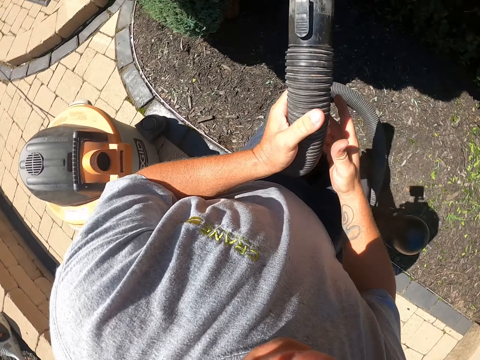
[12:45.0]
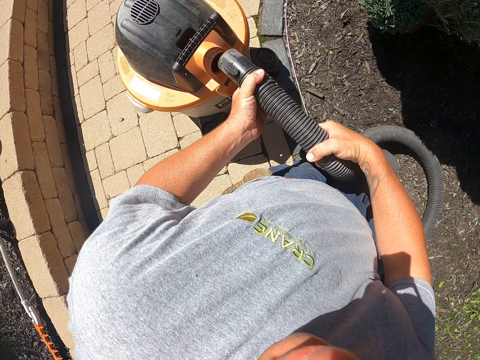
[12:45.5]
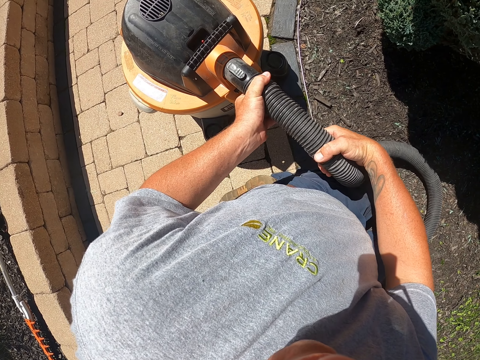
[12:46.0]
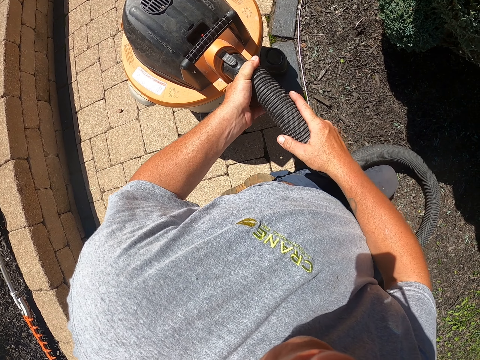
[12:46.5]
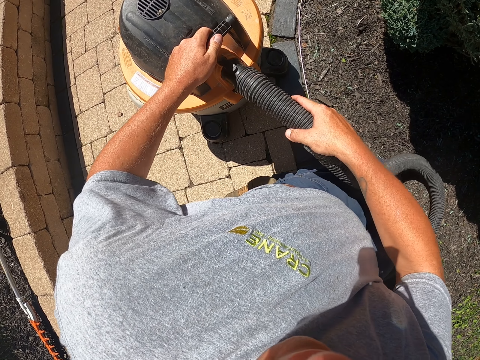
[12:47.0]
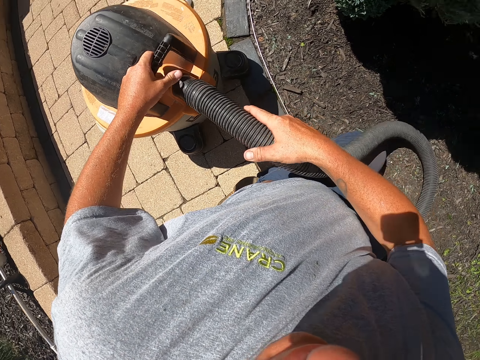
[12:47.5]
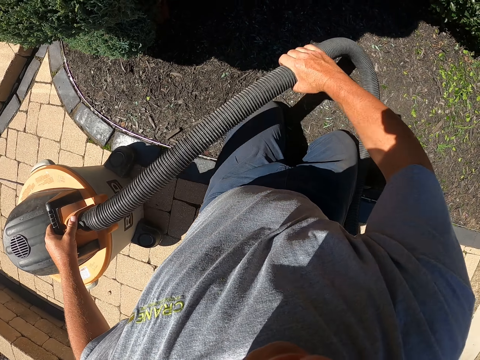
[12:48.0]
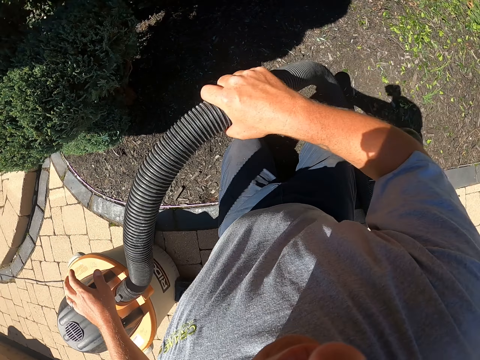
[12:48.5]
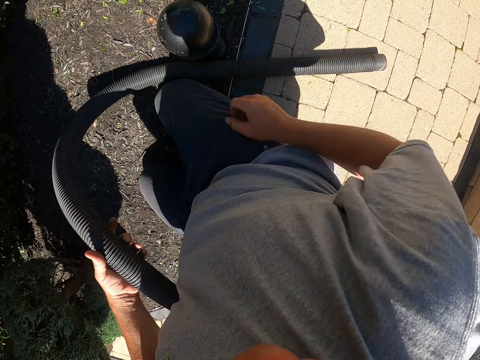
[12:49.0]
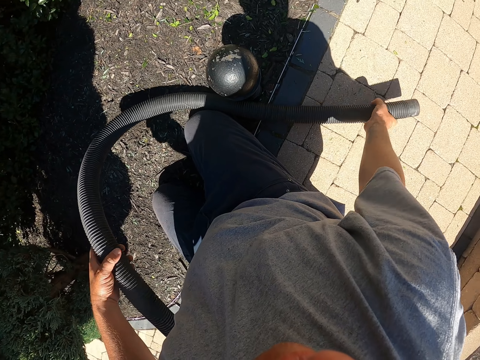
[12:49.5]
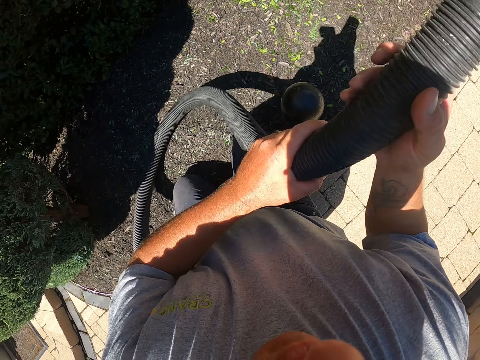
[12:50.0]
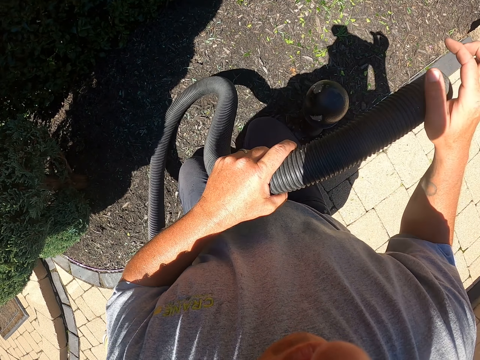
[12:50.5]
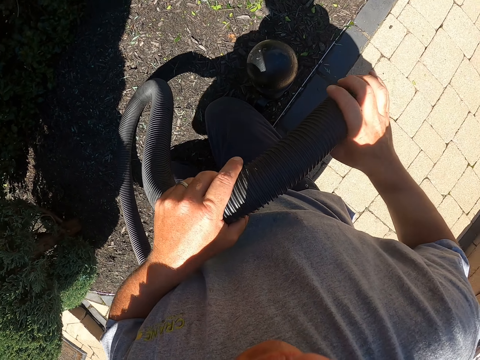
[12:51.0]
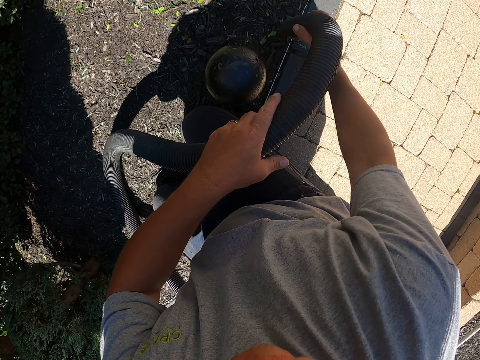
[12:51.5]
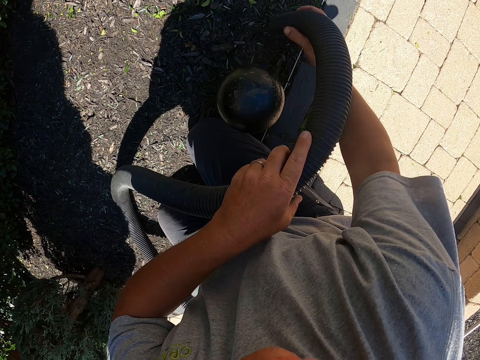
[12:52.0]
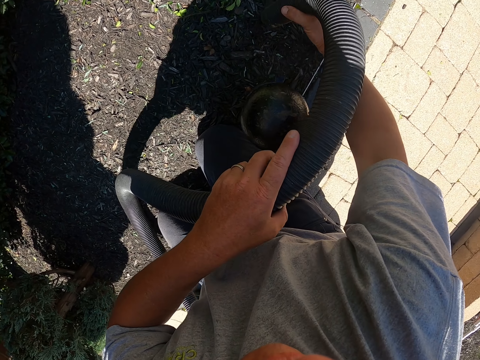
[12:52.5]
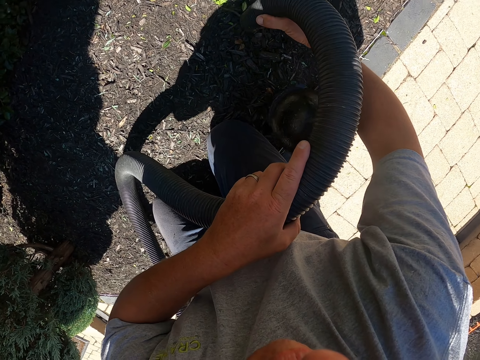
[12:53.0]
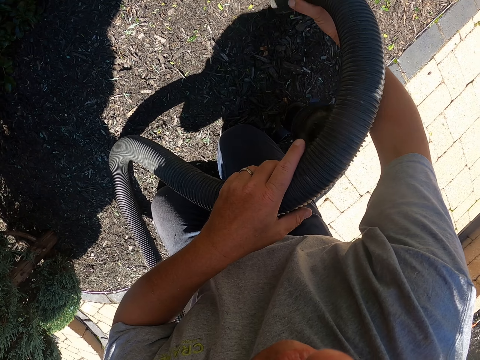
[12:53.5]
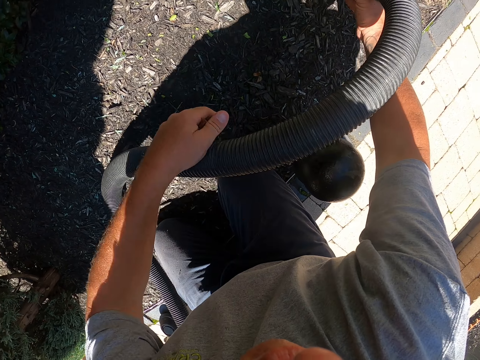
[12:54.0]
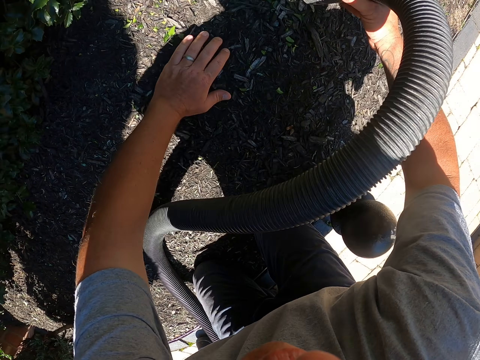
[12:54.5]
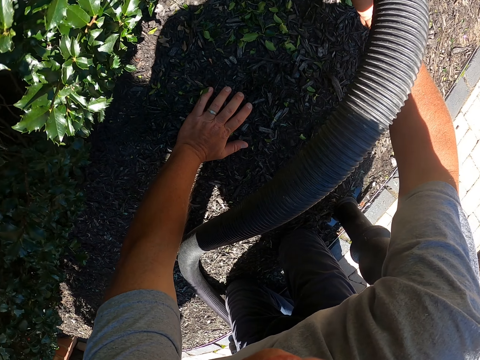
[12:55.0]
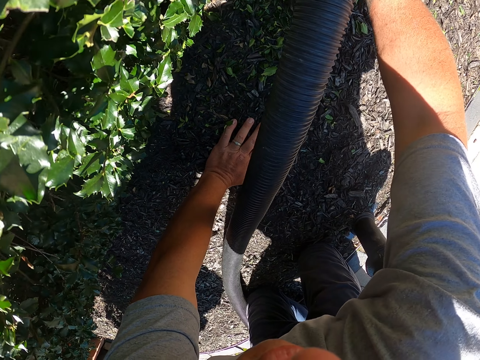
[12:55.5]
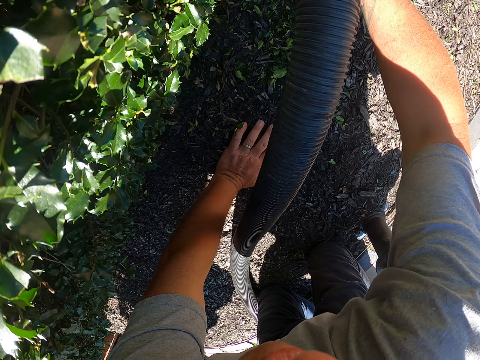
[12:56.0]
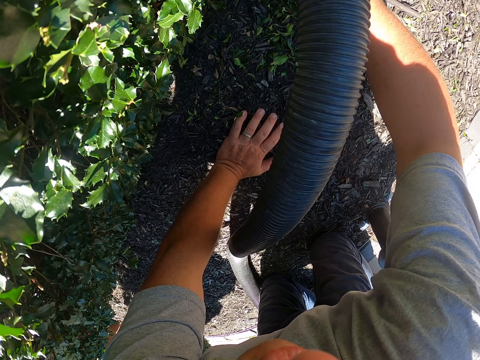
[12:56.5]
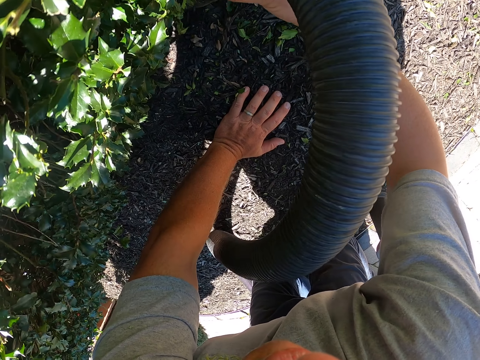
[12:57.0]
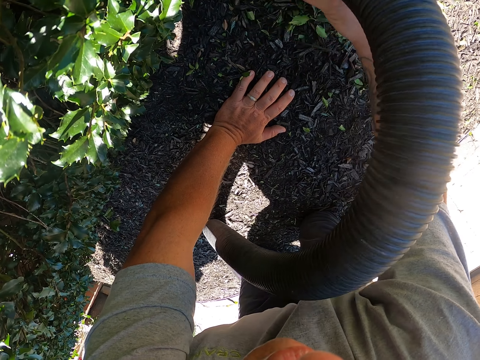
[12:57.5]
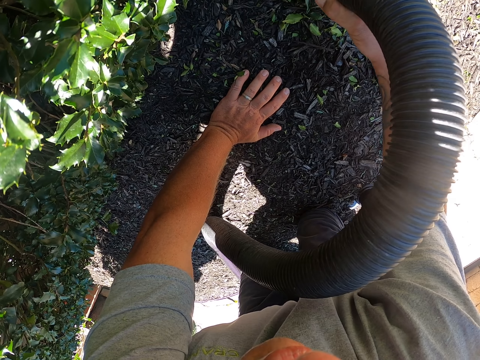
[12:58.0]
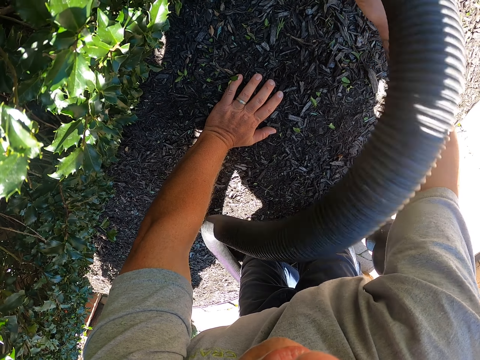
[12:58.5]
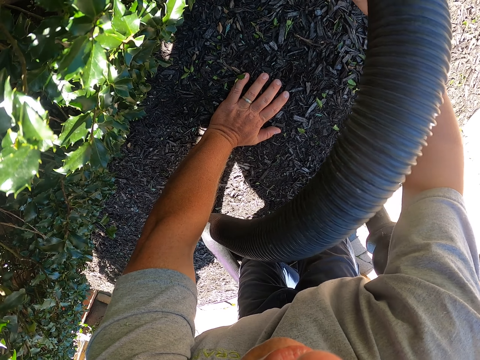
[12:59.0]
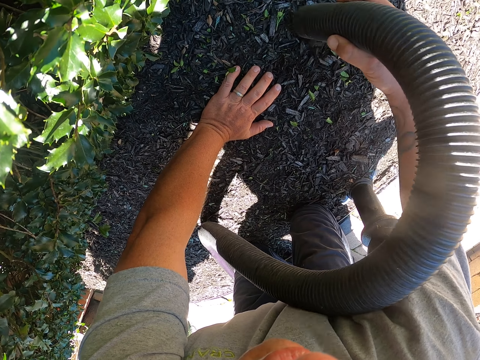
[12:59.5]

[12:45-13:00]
The camera wearer connects the pipe to the garden vacuum. They shake the pipe. They touch the pipe. They pick up the pipe. They pass the pipe to the left hand. They clean the garden with the garden vacuum. They put the left hand on the ground and stop cleaning. They clean the garden with the garden vacuum.

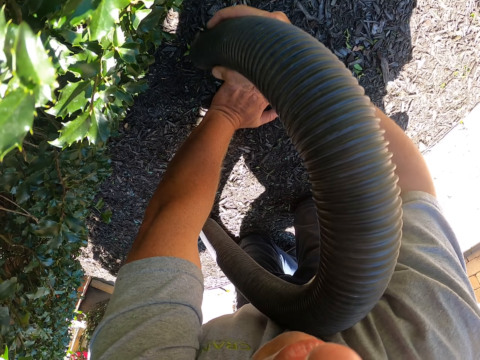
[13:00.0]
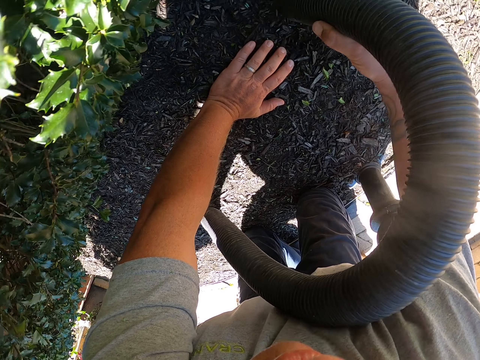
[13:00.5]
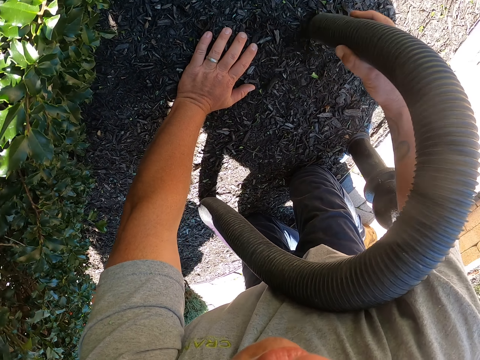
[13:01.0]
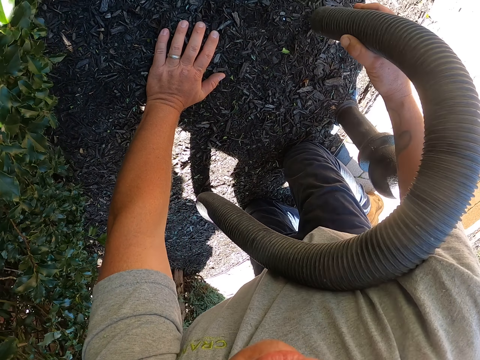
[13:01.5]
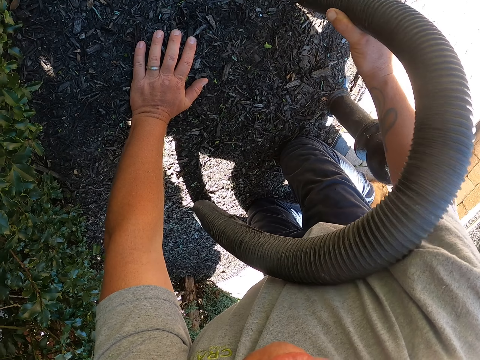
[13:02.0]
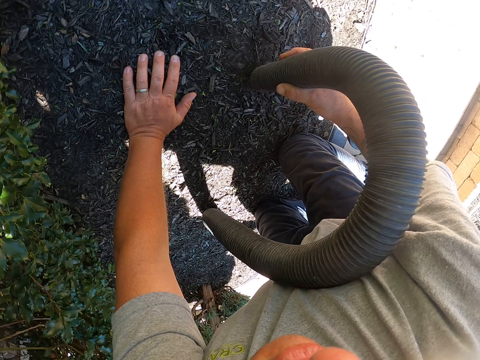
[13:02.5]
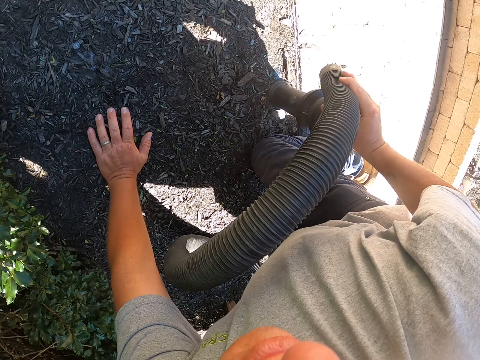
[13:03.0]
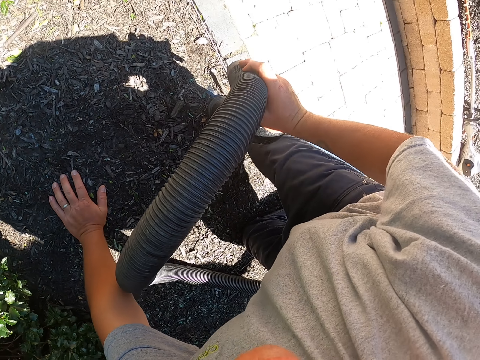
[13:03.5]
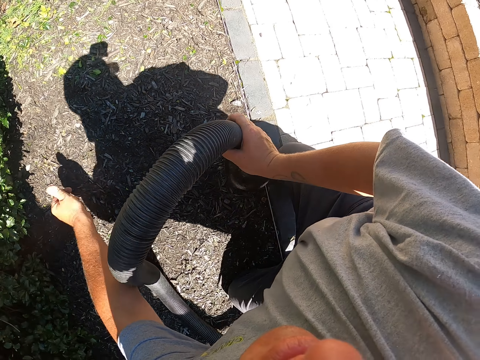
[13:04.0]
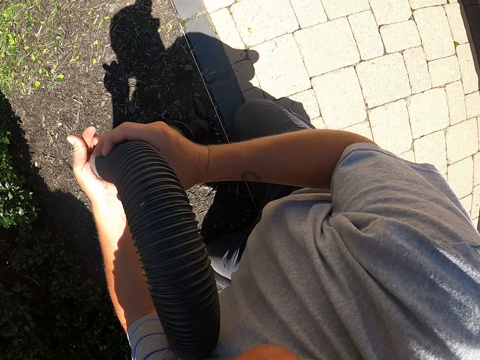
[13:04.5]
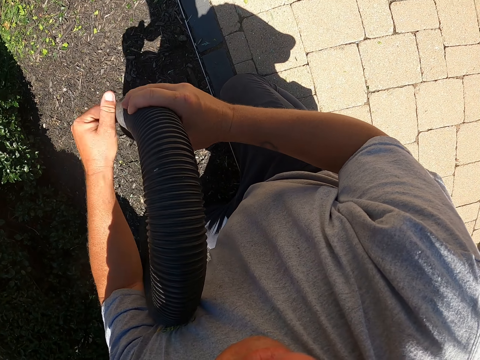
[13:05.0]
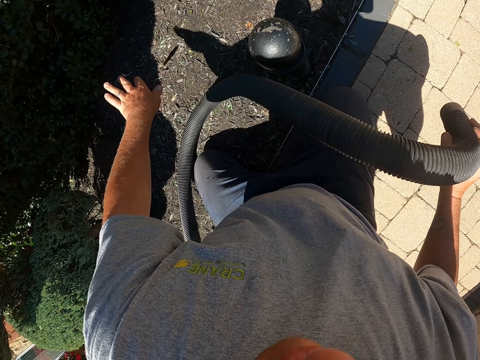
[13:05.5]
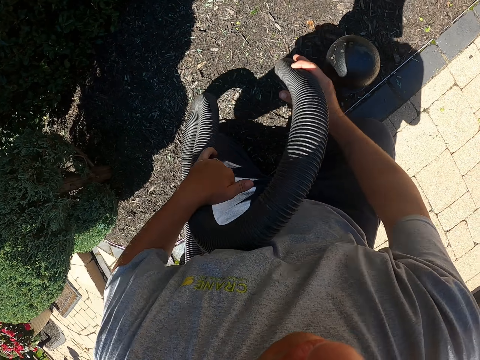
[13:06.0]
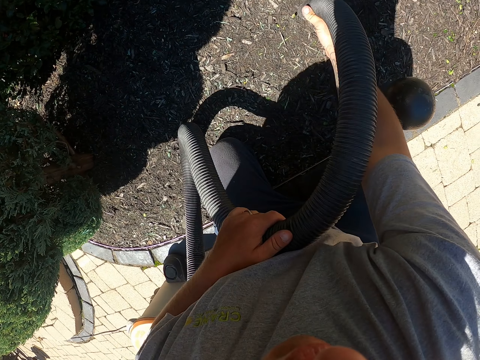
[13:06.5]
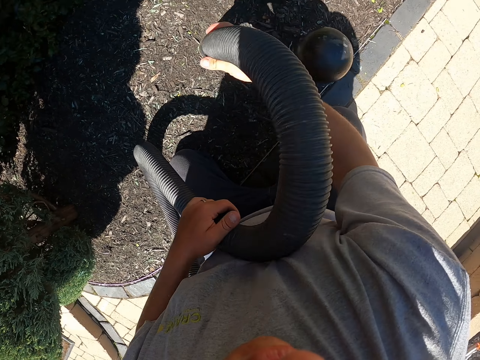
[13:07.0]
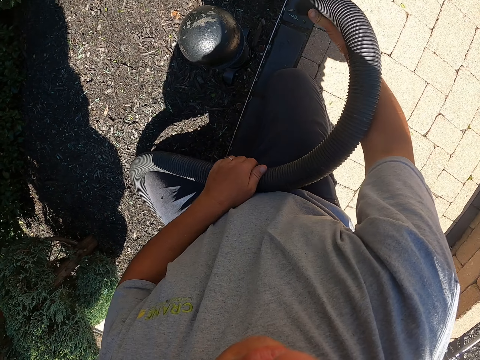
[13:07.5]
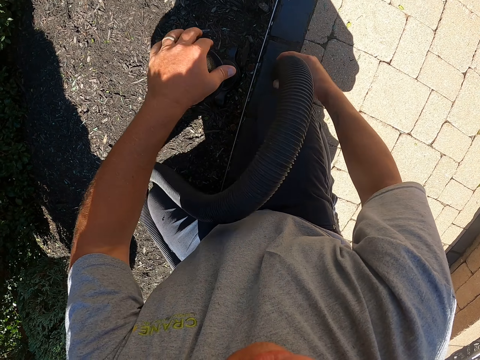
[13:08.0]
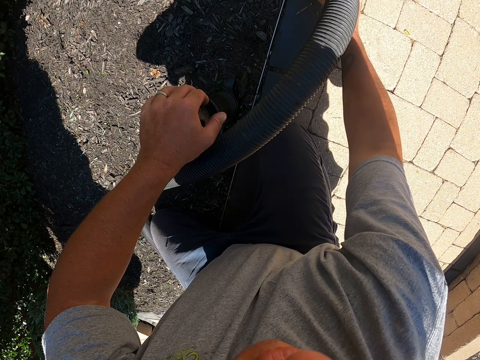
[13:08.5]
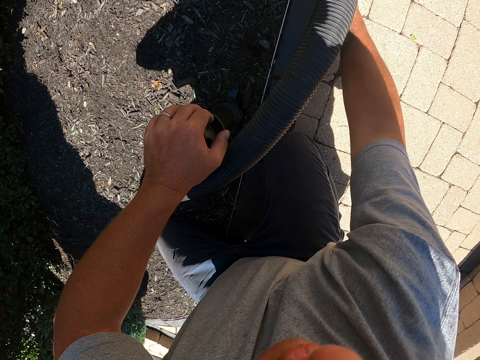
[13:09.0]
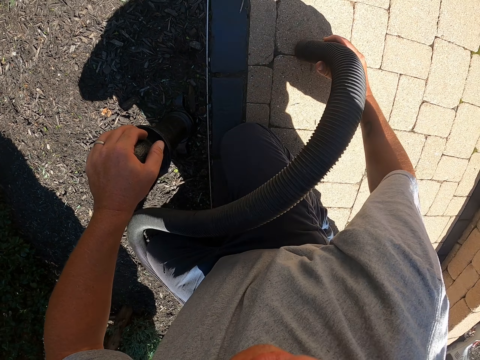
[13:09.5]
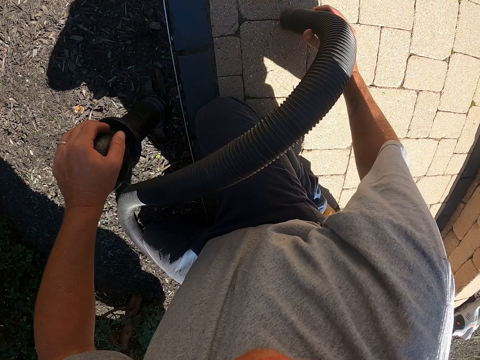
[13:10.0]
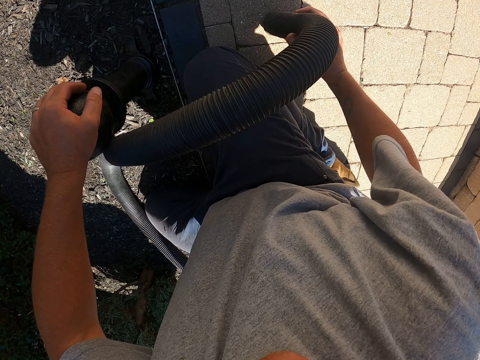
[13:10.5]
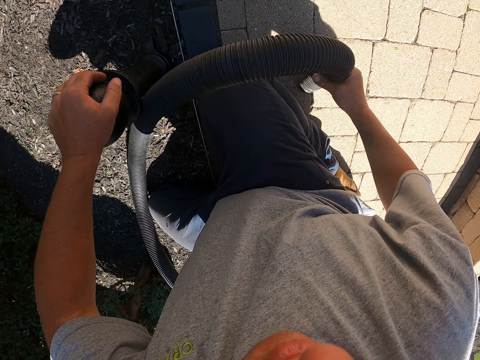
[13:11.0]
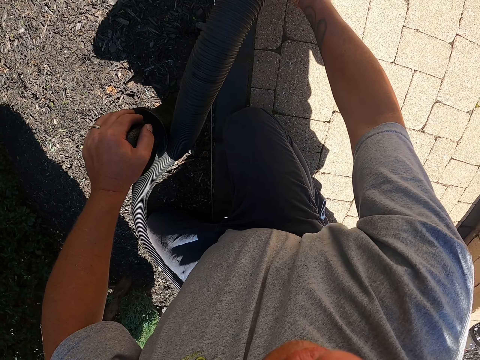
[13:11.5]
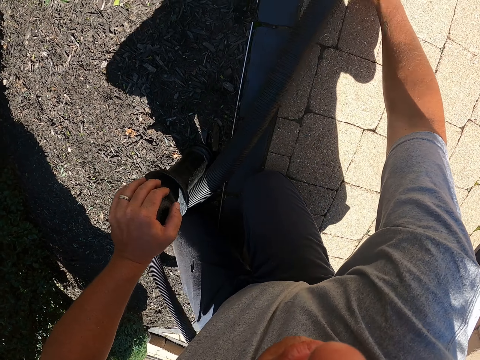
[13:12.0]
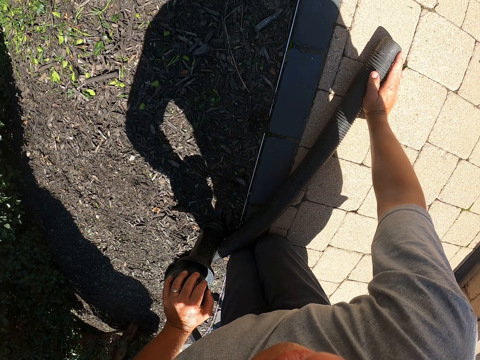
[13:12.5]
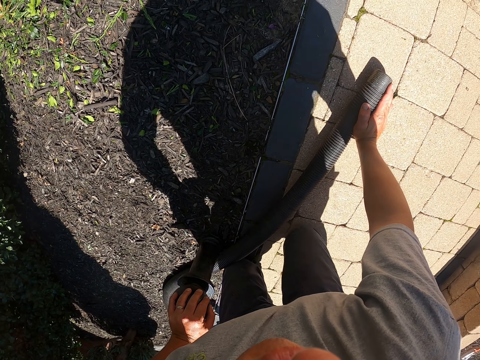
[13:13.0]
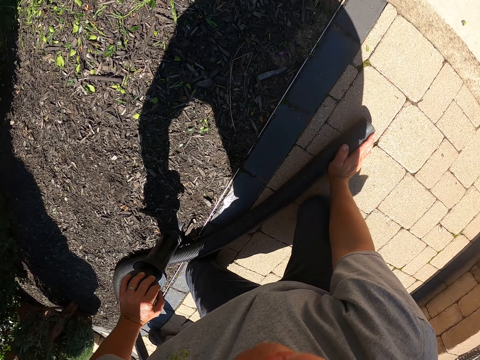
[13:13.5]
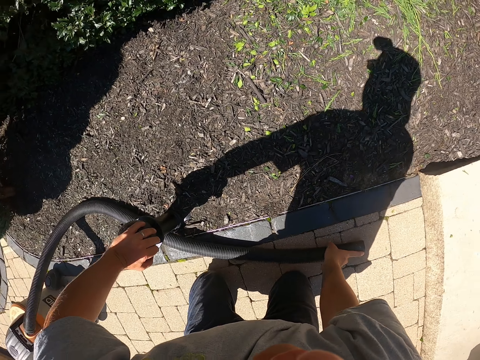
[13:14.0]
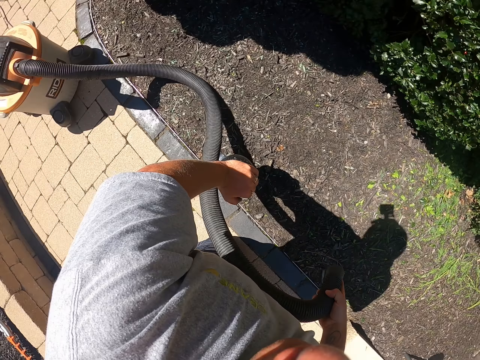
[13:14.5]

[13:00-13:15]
The camera wearer stops cleaning. They touch the pipe. They push the dust in the pipe nozzle. They touch the pipe. They clean the garden with the garden vacuum. They put the left hand on the pole and stop cleaning. They clean the pavement with the garden vacuum. They move the legs.
